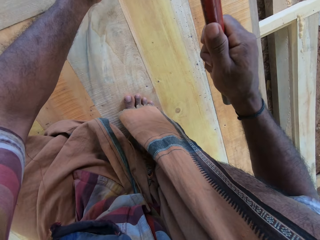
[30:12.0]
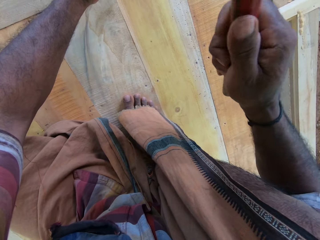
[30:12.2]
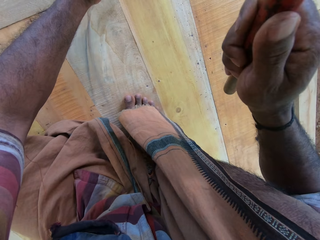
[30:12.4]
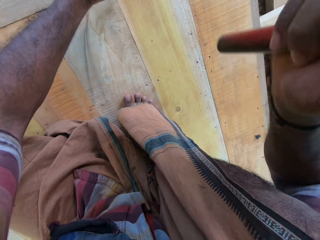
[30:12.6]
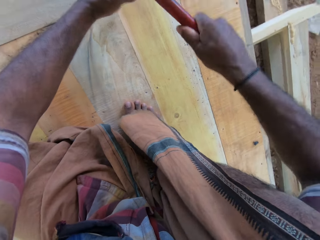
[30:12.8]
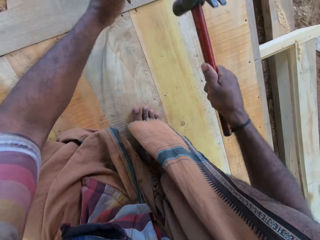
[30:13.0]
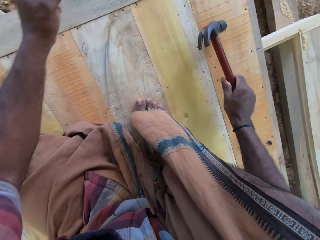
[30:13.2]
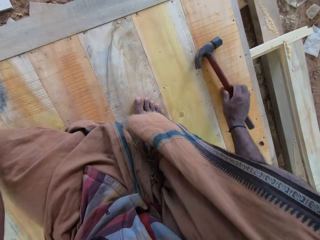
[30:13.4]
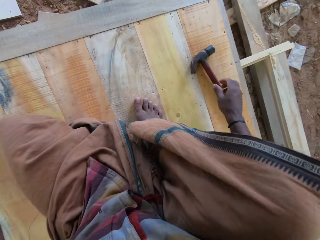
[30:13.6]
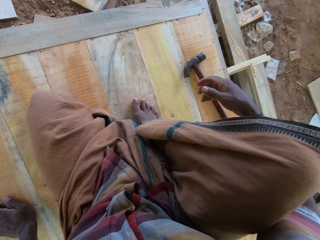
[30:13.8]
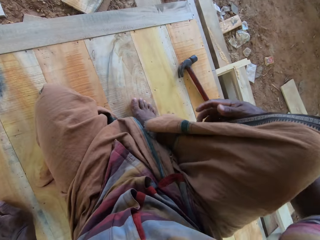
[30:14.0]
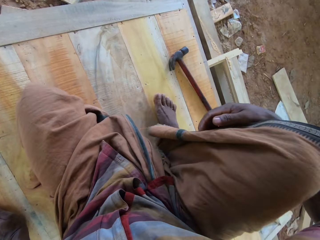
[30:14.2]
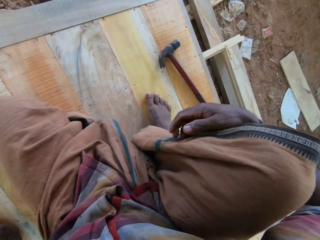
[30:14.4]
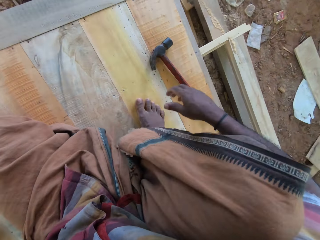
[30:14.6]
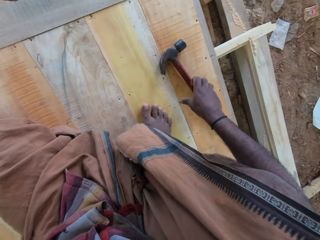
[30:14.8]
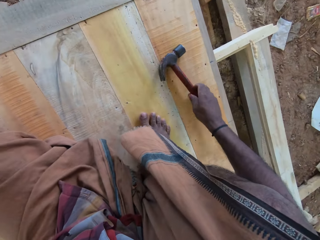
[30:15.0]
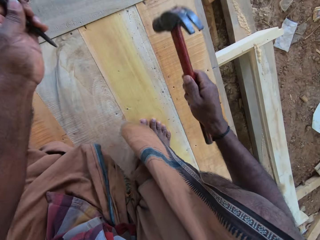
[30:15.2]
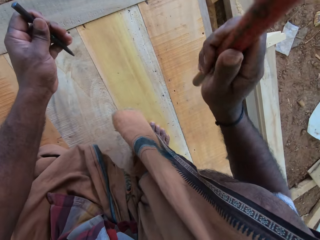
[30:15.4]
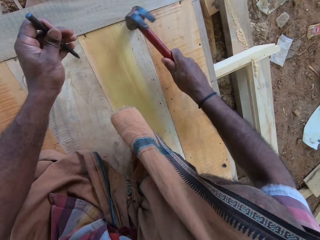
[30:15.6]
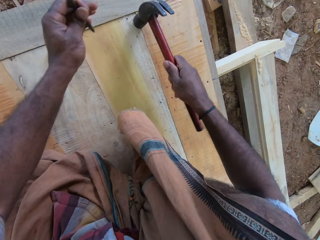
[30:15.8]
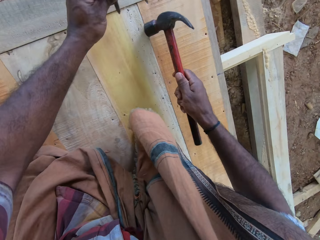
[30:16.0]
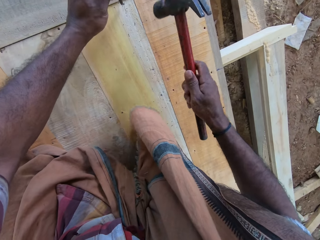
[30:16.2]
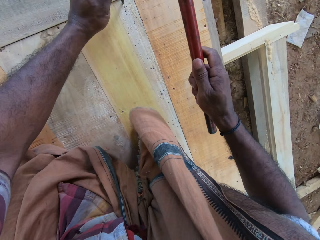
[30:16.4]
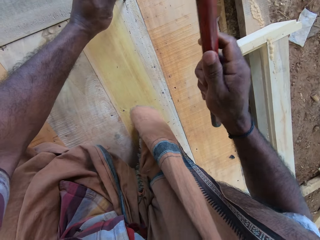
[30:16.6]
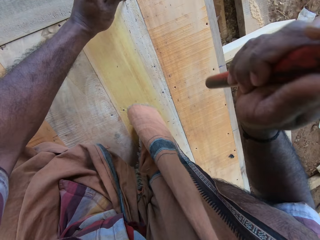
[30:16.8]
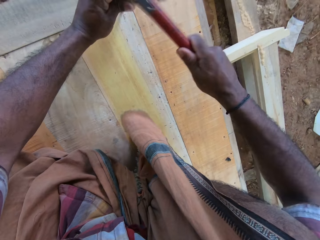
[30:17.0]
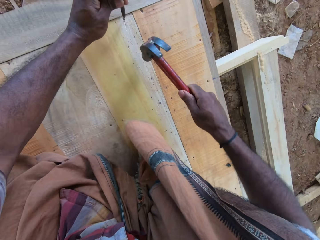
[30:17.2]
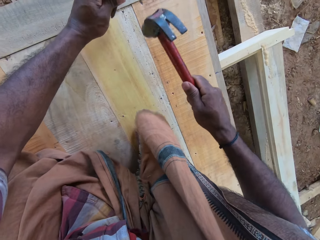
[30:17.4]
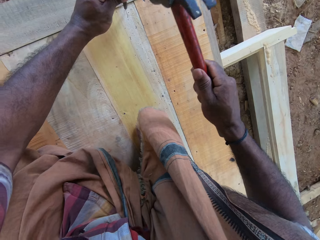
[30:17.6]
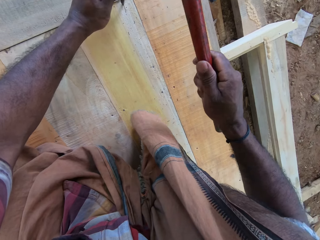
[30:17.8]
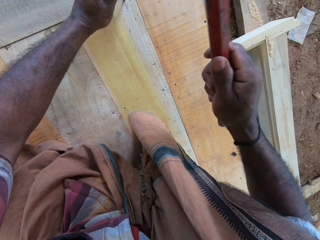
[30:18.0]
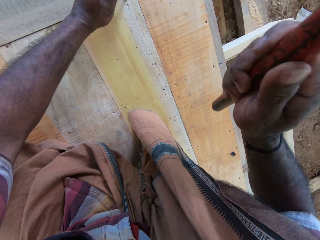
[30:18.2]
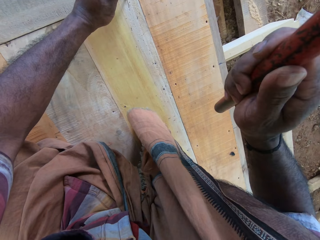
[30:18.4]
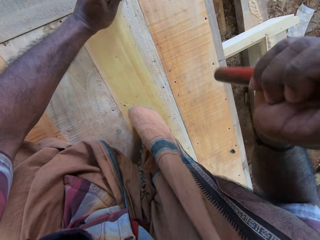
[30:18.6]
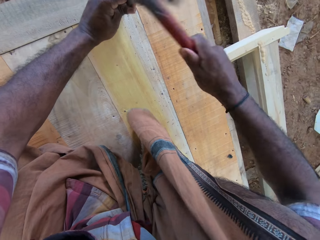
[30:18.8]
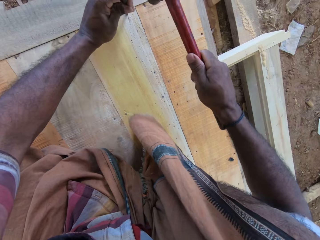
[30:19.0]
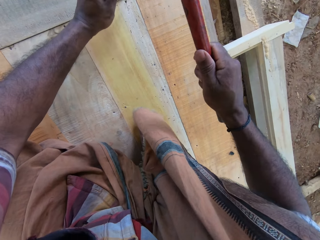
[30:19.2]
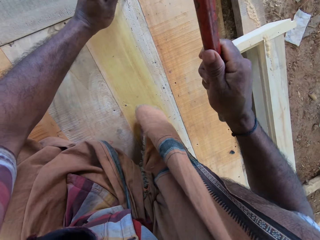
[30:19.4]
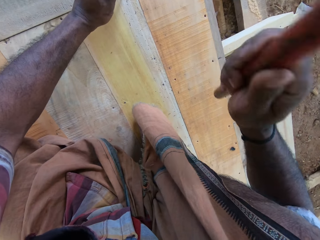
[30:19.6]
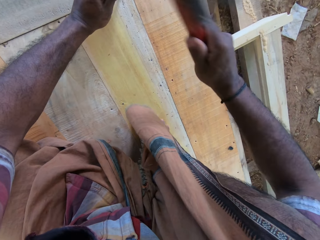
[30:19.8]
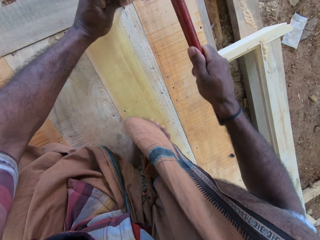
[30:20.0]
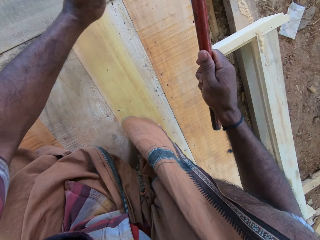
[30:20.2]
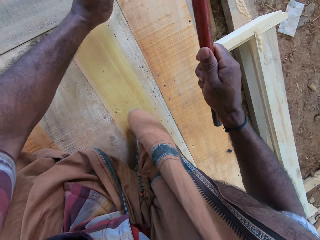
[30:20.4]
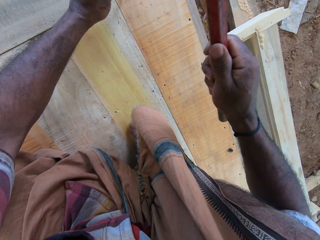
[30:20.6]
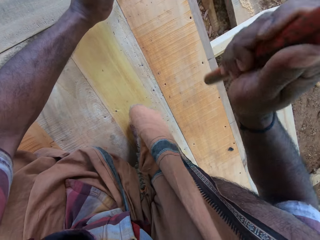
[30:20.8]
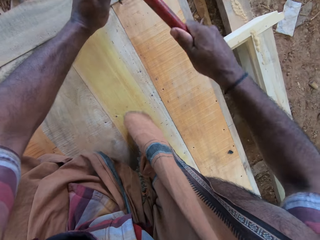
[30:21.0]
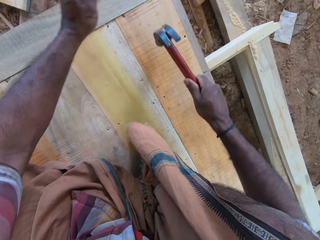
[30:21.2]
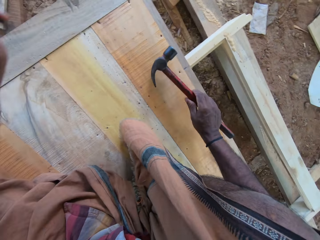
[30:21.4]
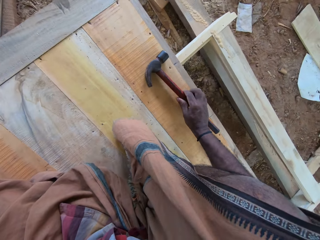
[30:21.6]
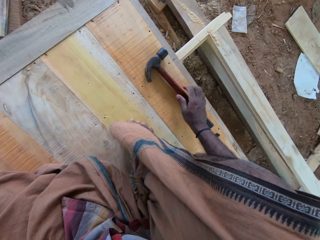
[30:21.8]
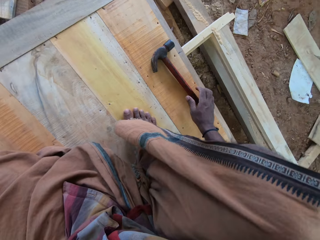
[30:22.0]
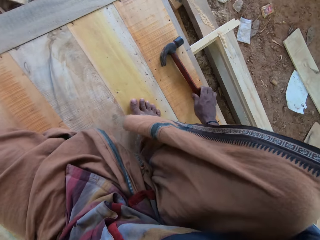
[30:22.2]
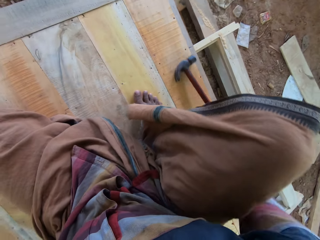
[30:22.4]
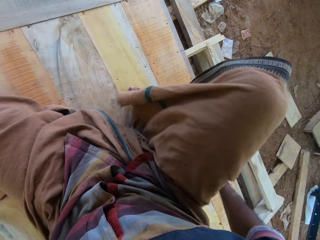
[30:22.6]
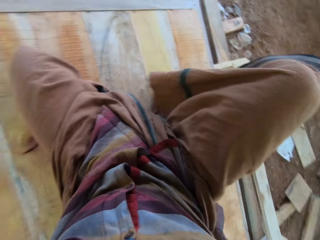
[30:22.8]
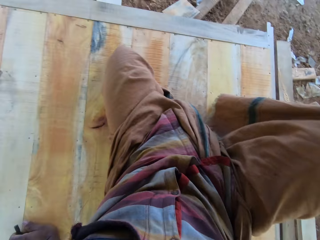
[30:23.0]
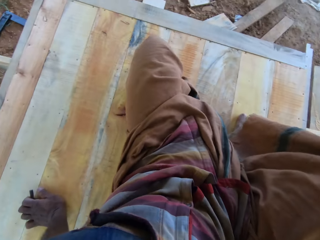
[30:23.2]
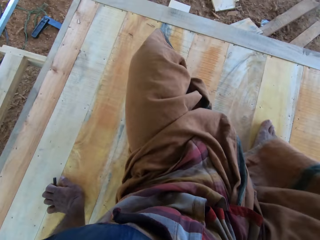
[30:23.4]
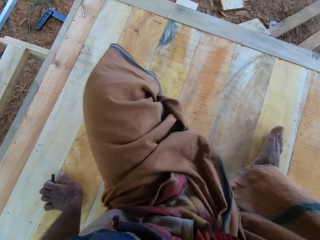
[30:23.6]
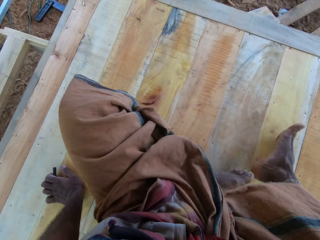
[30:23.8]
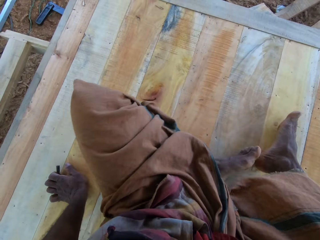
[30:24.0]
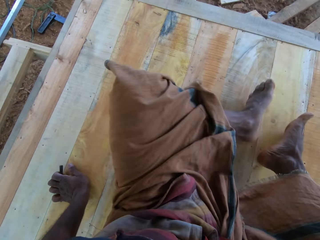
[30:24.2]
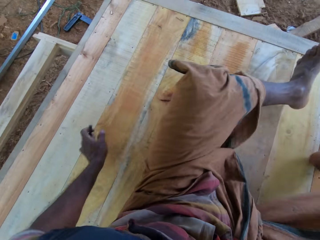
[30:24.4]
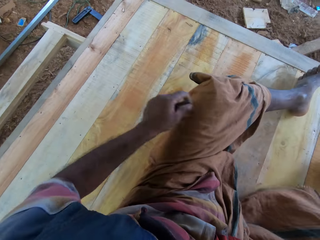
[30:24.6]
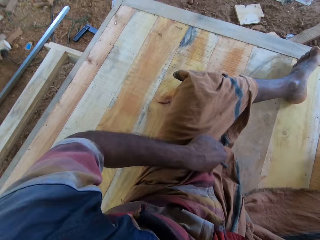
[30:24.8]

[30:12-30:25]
The camera wearer places the hammer down. They look around the workshop. They pick the hammer. They hold the nail in place. They hammer the nail. They place the hammer down. They look around the workshop.

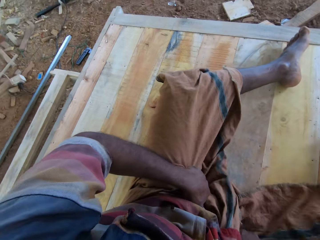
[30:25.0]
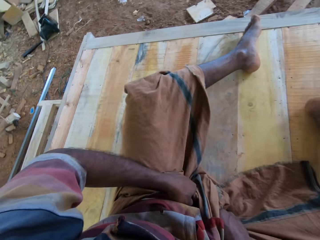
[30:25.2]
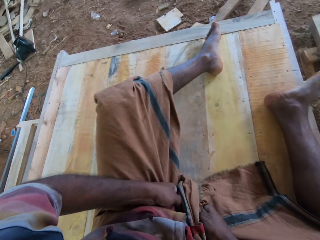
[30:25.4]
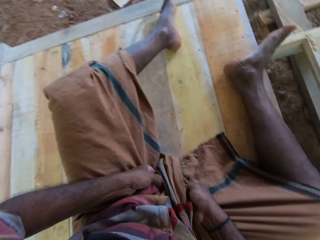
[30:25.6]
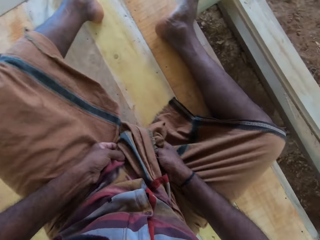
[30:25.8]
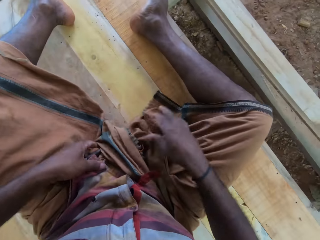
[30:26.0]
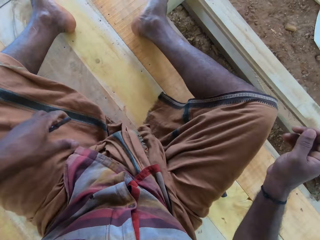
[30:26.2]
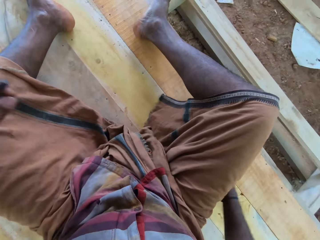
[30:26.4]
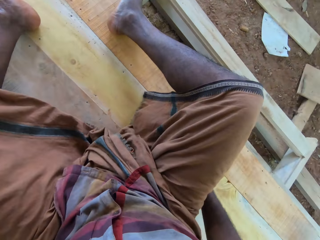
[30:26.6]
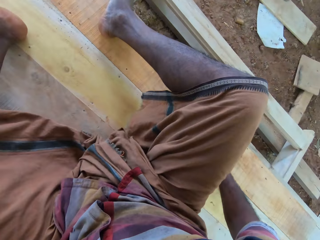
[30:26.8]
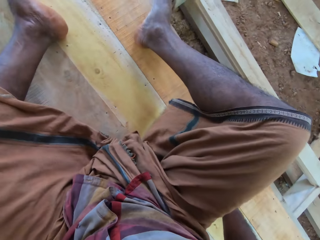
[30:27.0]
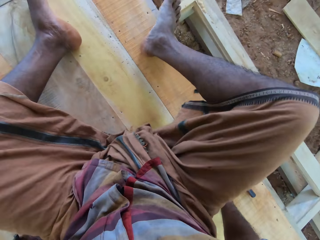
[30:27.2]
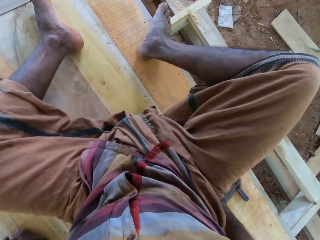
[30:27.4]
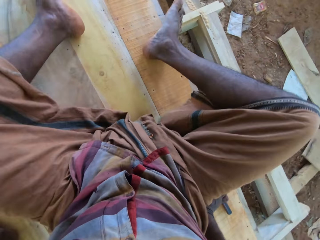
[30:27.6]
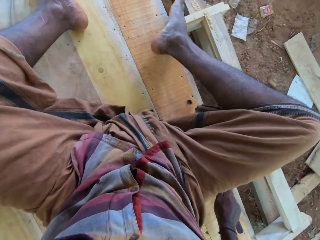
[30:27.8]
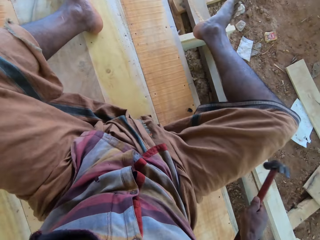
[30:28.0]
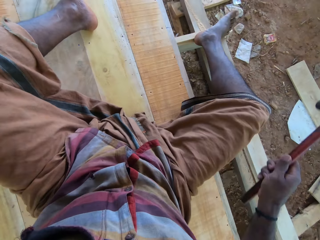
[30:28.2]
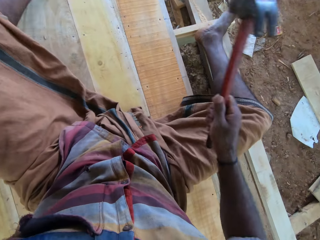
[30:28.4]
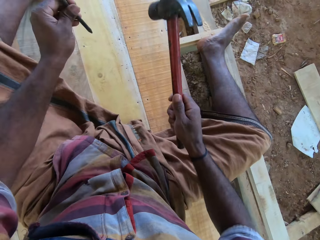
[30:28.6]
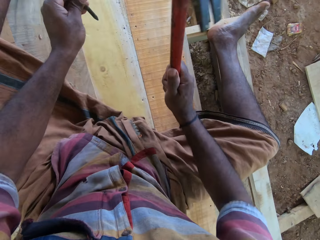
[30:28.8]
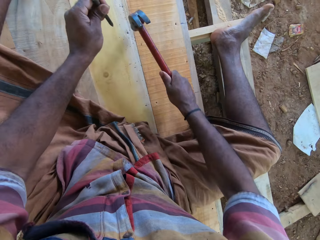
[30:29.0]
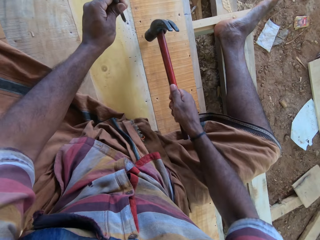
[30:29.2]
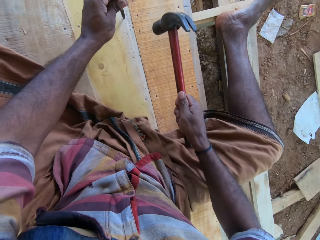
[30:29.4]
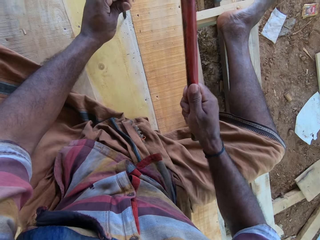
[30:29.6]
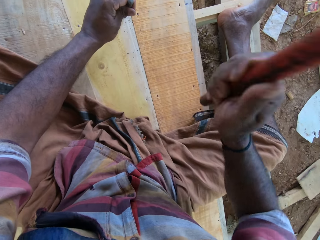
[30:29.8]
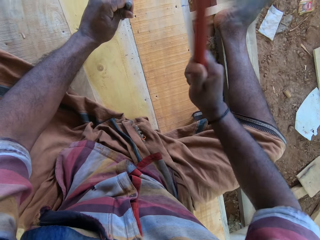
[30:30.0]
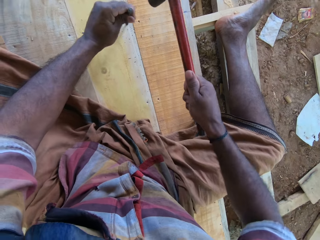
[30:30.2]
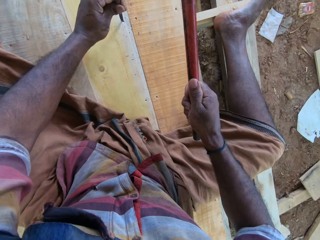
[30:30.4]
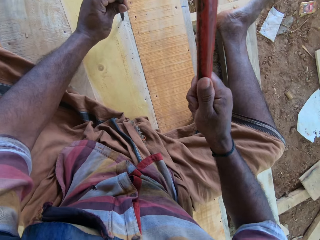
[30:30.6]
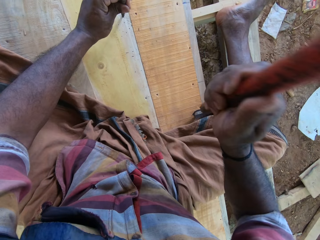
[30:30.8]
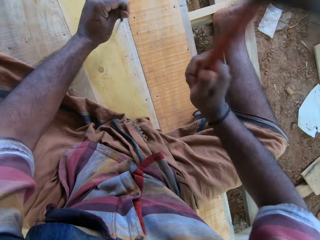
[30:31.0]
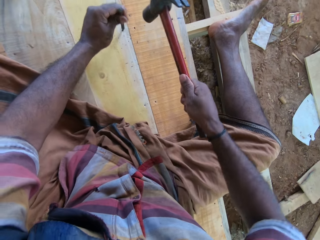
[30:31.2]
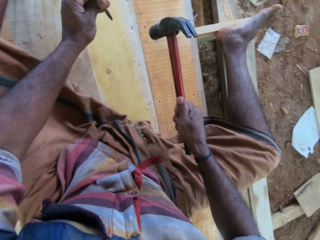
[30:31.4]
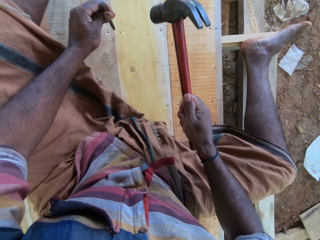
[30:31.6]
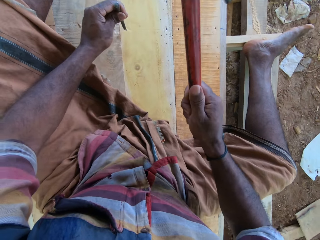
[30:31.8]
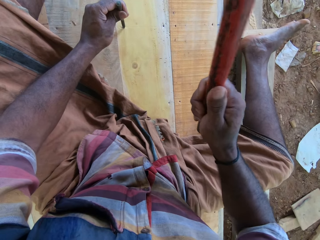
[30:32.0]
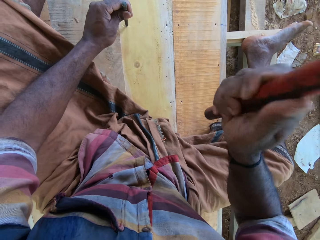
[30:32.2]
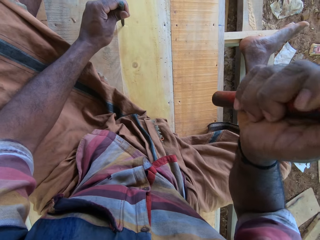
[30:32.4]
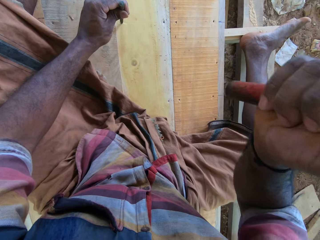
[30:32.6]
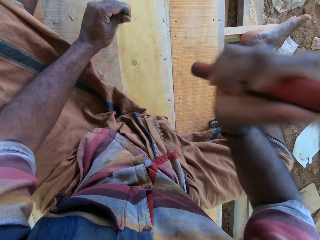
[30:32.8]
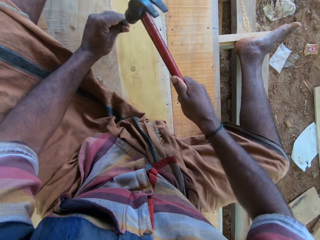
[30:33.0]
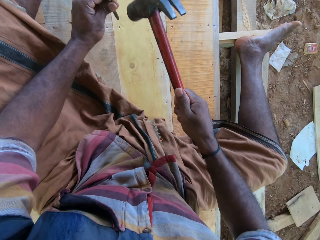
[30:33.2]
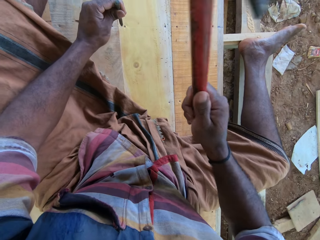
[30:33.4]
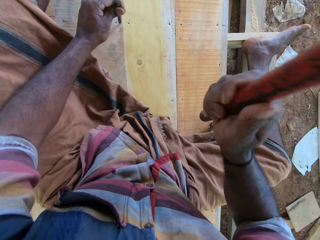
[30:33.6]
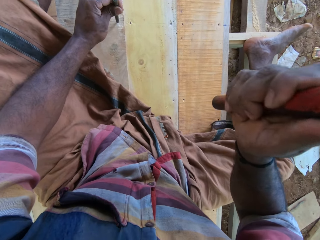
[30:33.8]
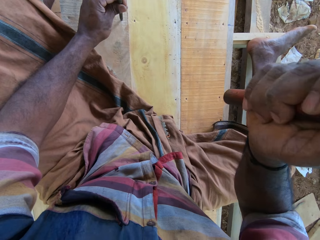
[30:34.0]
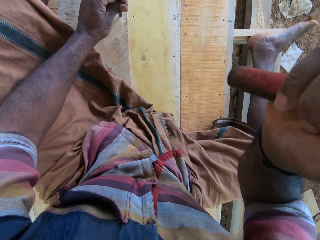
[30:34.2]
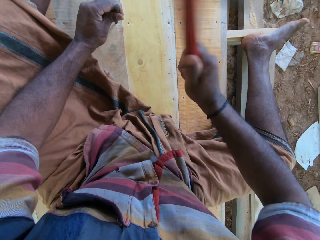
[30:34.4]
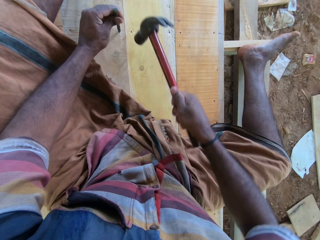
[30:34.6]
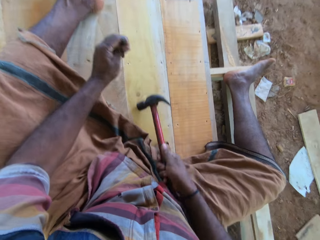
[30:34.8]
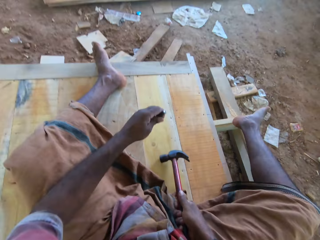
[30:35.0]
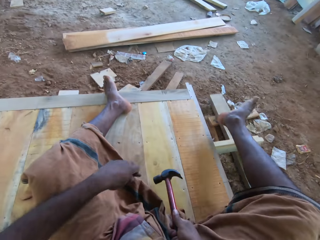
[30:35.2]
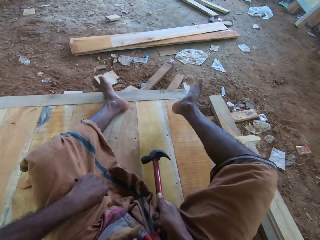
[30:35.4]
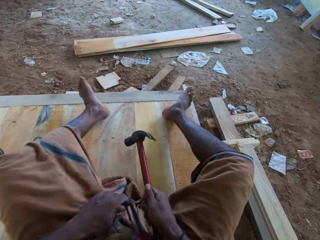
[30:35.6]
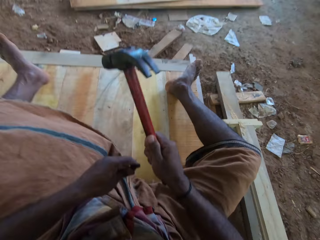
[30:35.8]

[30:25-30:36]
The camera wearer touches his cloth. He picks a hammer. He holds the nail in place. He hammers the nail.
